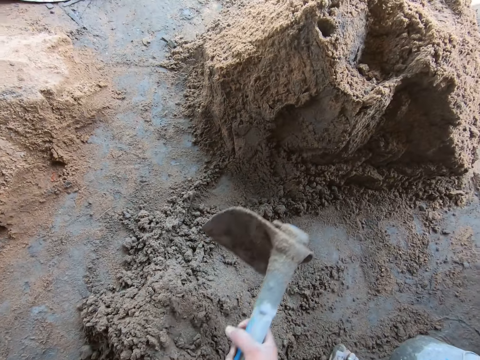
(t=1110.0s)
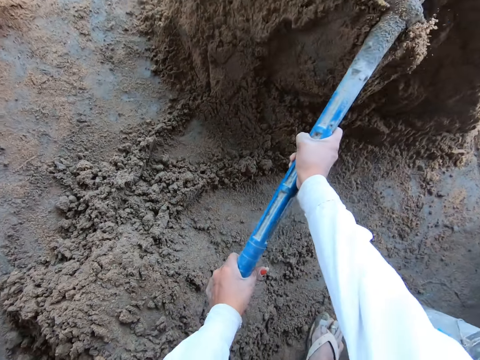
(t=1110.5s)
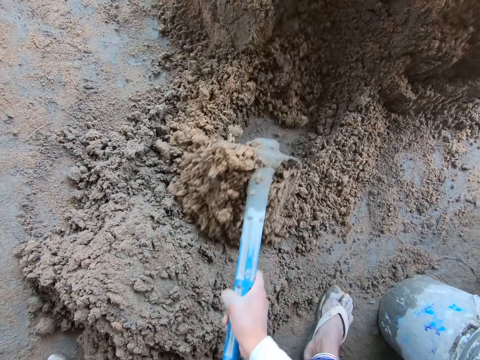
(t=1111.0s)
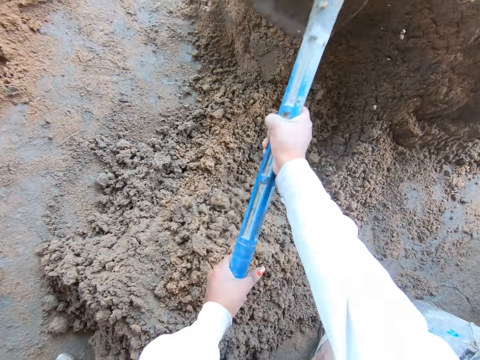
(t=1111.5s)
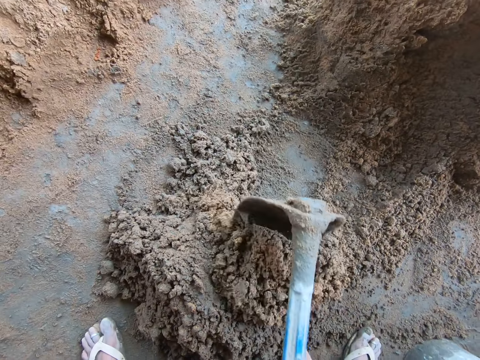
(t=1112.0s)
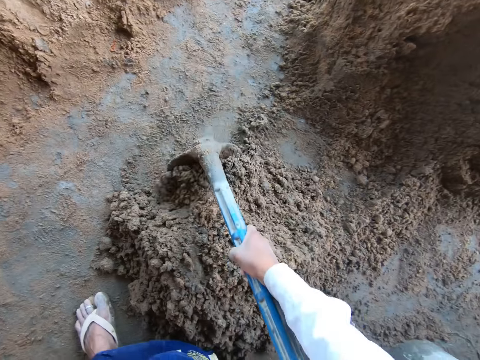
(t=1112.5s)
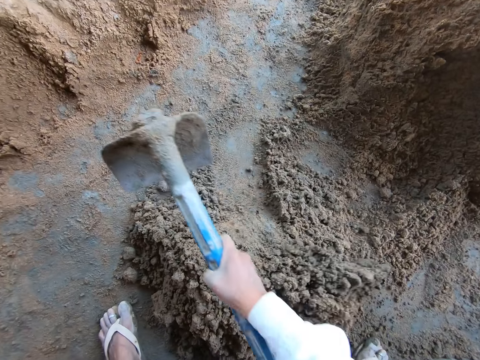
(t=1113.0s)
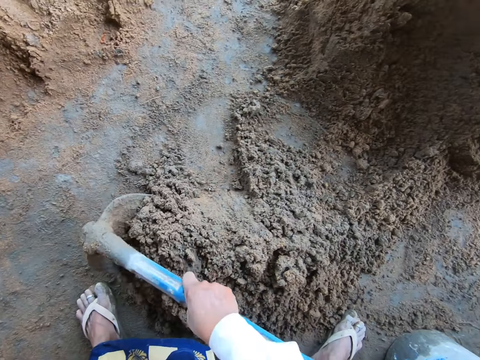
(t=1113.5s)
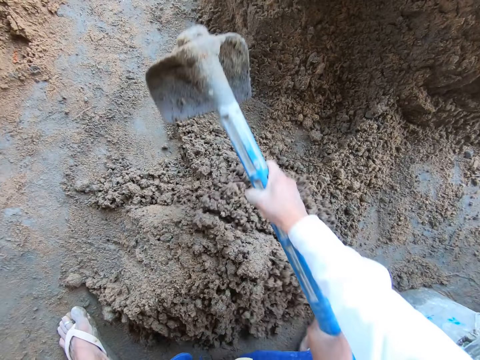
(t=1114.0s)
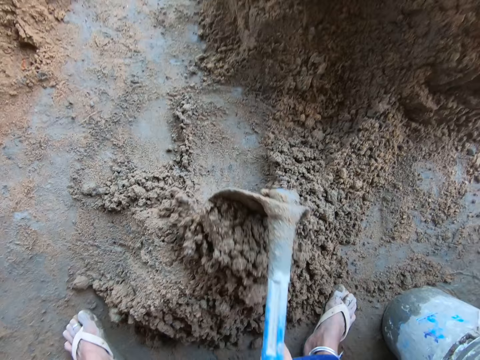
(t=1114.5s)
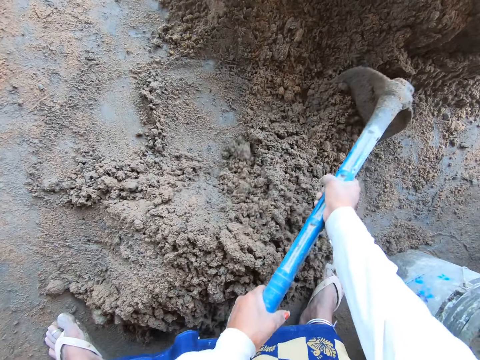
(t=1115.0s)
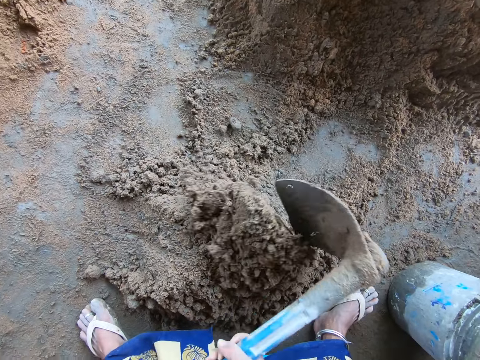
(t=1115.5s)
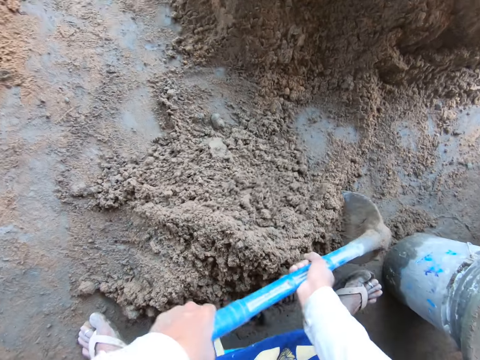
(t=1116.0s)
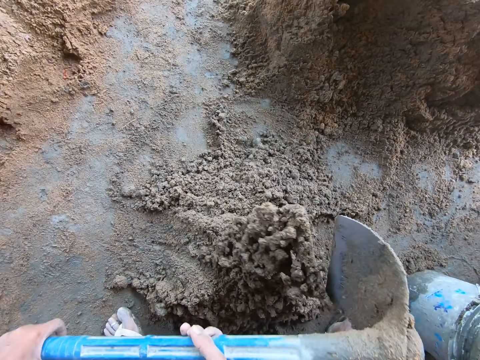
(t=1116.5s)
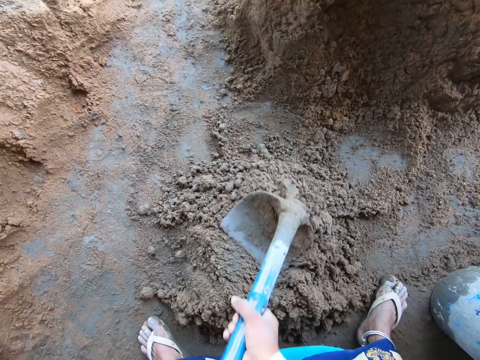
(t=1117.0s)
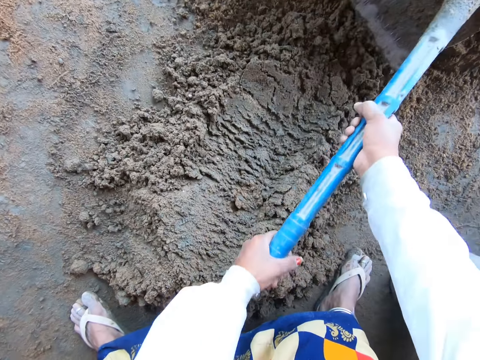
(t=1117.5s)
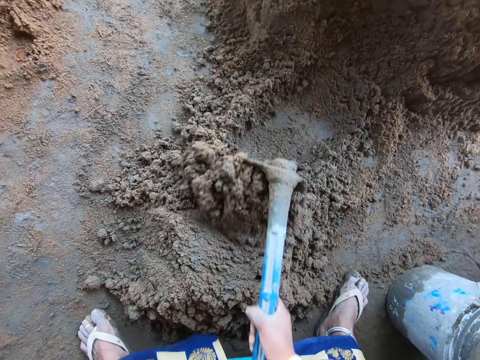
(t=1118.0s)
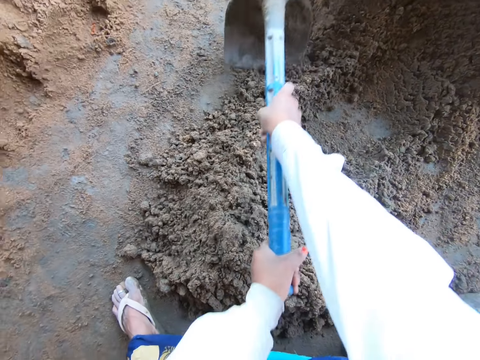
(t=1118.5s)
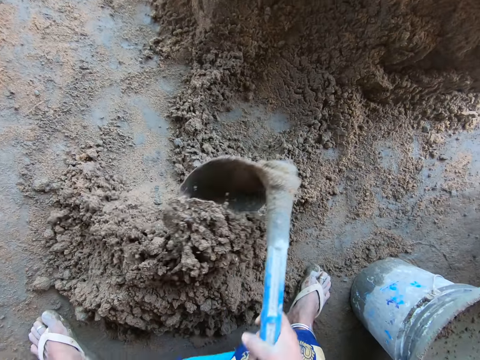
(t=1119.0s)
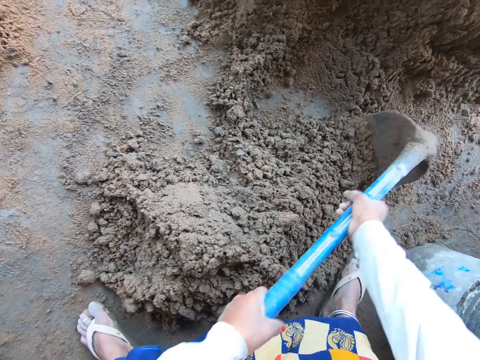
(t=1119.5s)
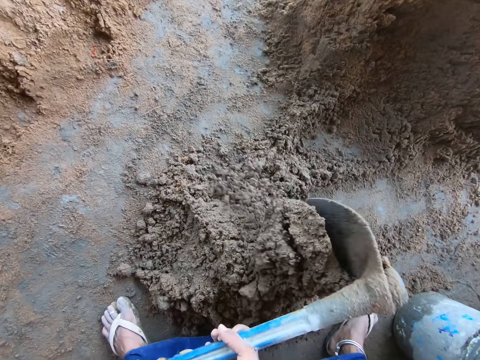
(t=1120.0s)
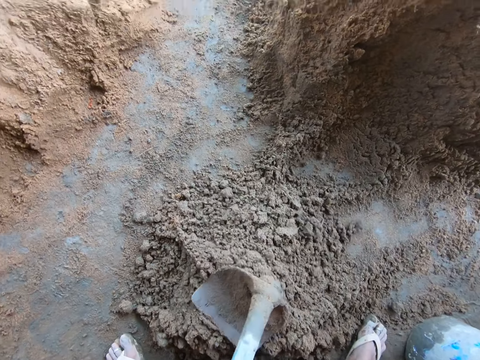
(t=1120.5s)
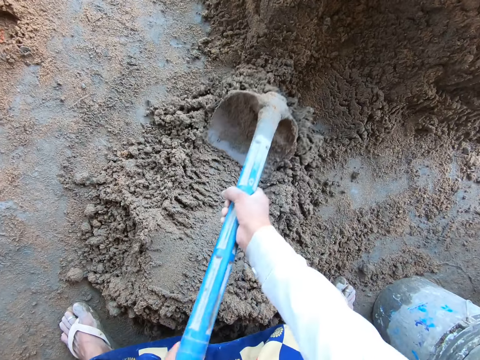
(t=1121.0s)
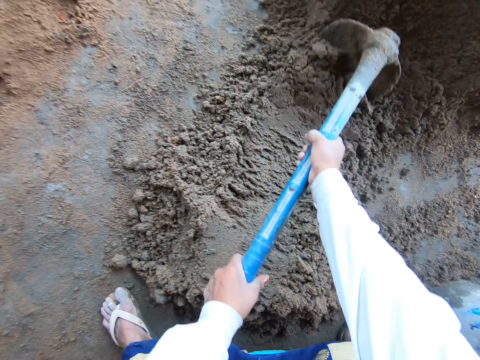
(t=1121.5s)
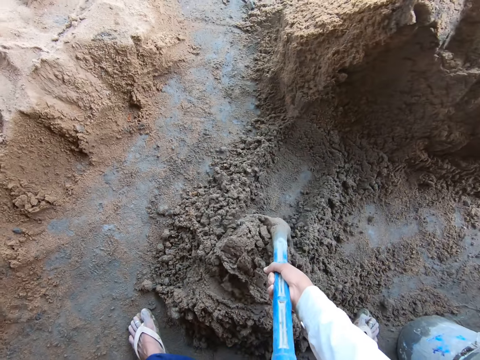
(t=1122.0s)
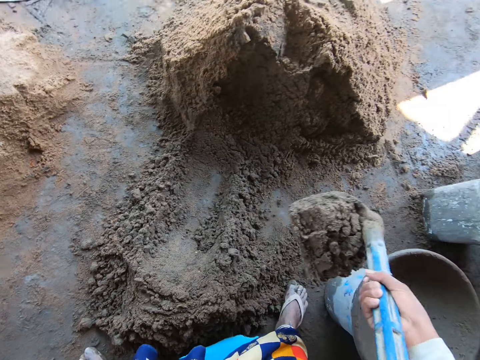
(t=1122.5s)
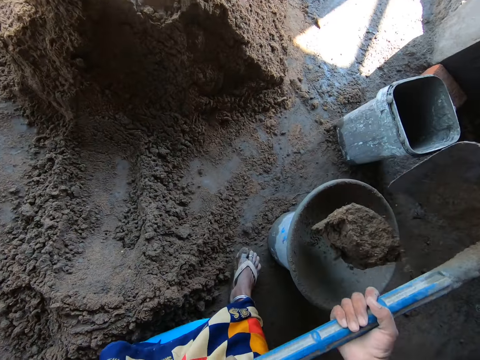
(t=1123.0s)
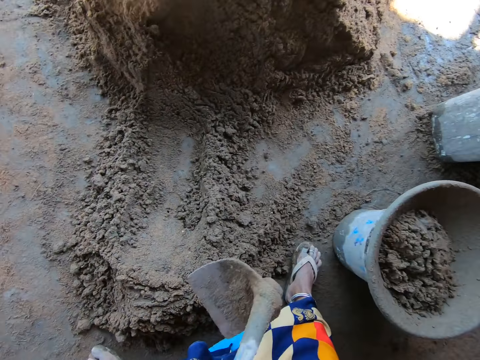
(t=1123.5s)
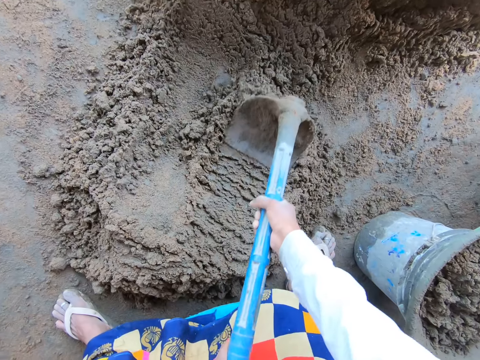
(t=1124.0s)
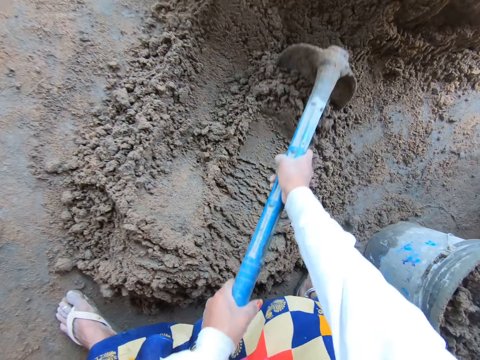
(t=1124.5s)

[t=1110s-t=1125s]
The camera wearer packs sand from a heap of sand on the ground with the hoe in her hands. She mixes sand with the hoe. She mixes the sand and cement on the ground with the hoe in her hand. She packs the mixture of sand and cement from the ground with the hoe in her hands. She pours the mixture of sand and cement on the hoe in her hand into the mortar pan on the bucket.

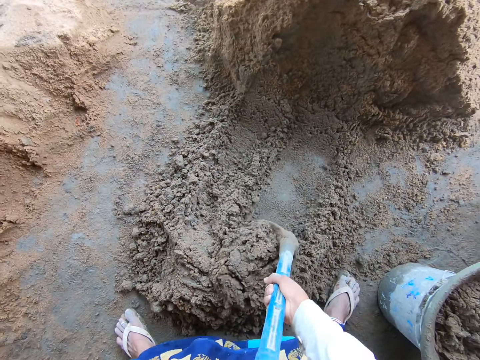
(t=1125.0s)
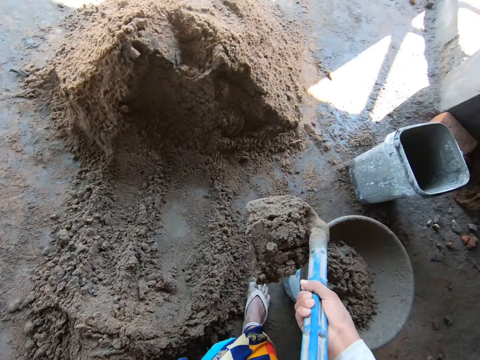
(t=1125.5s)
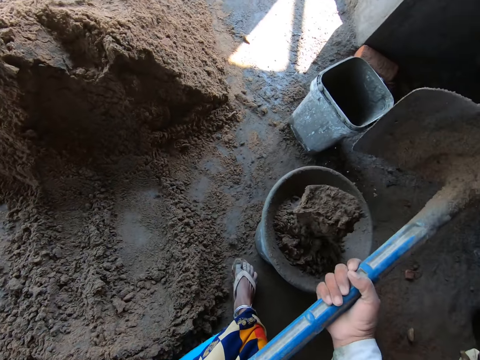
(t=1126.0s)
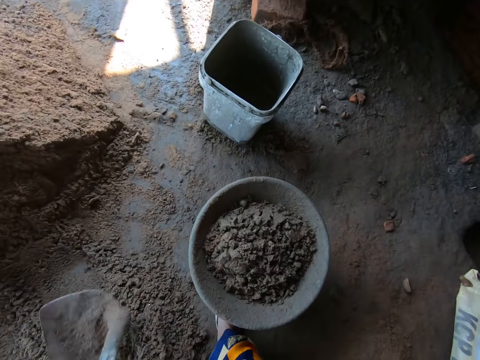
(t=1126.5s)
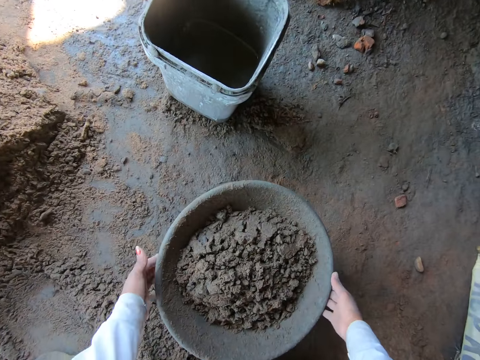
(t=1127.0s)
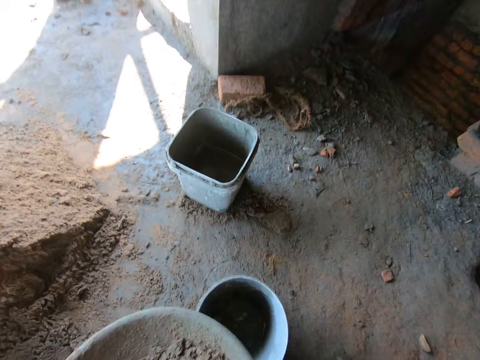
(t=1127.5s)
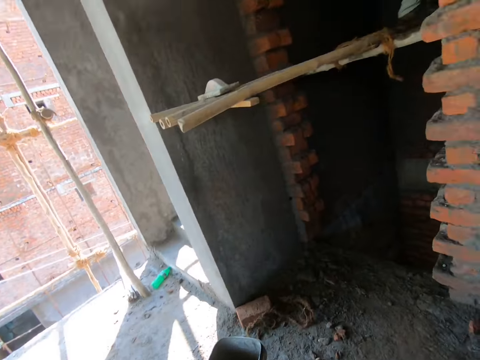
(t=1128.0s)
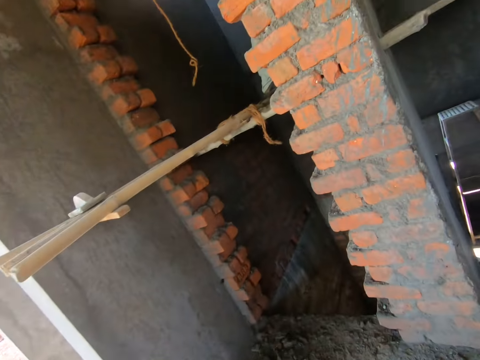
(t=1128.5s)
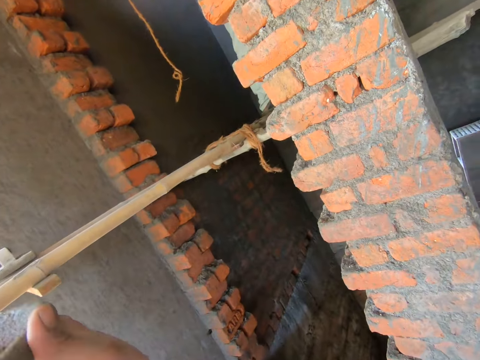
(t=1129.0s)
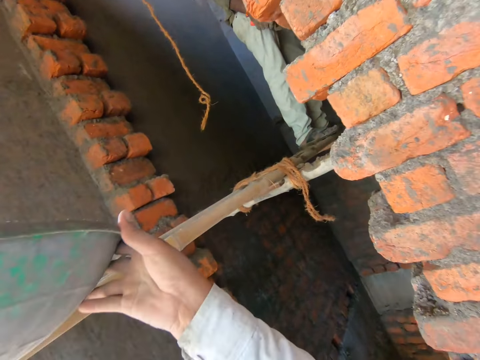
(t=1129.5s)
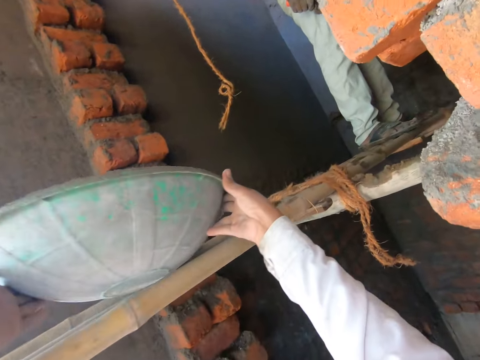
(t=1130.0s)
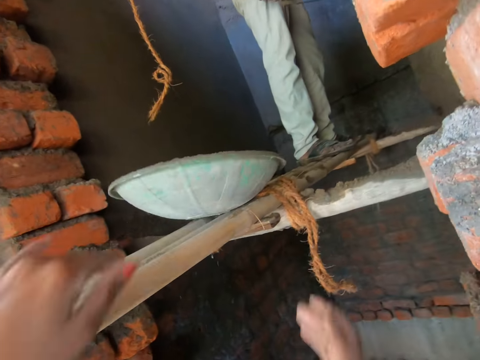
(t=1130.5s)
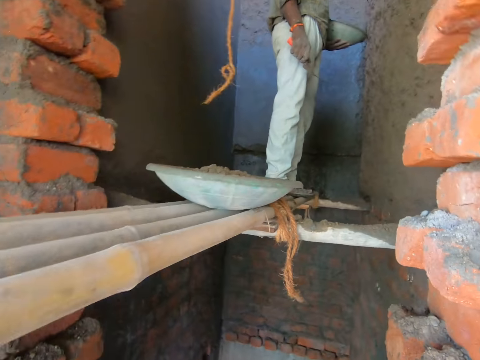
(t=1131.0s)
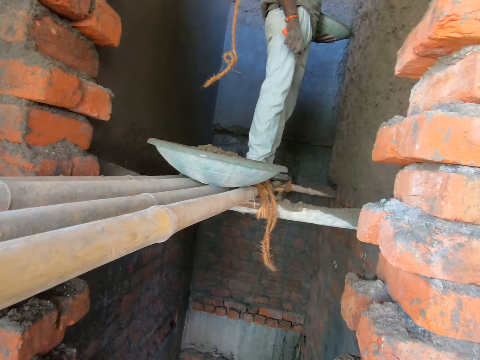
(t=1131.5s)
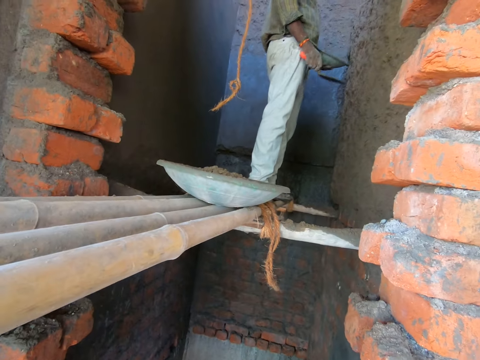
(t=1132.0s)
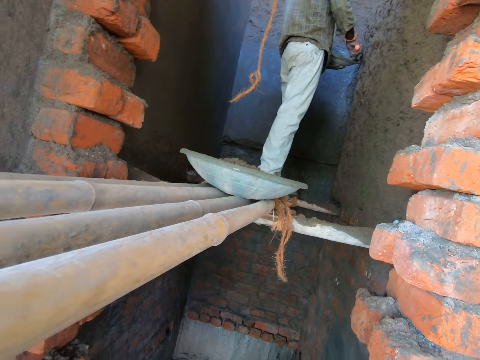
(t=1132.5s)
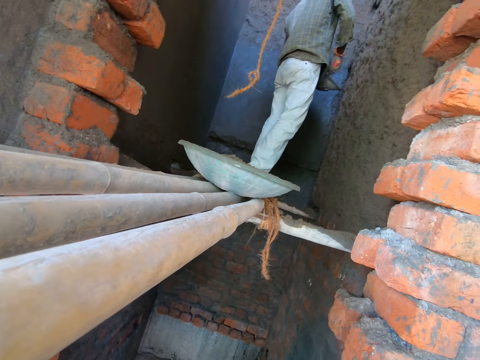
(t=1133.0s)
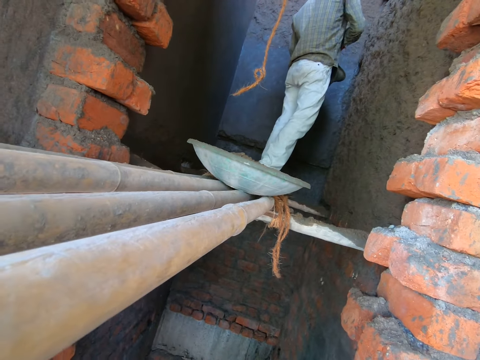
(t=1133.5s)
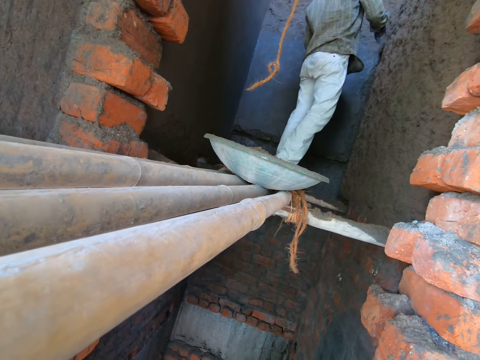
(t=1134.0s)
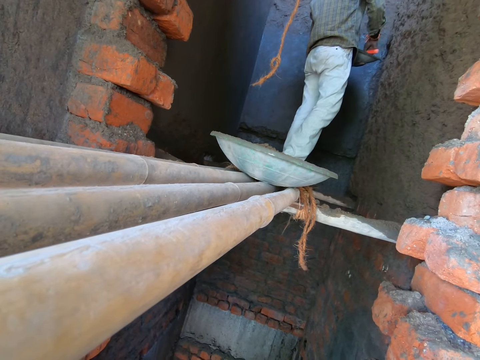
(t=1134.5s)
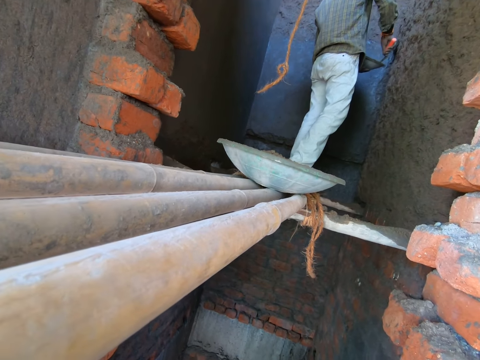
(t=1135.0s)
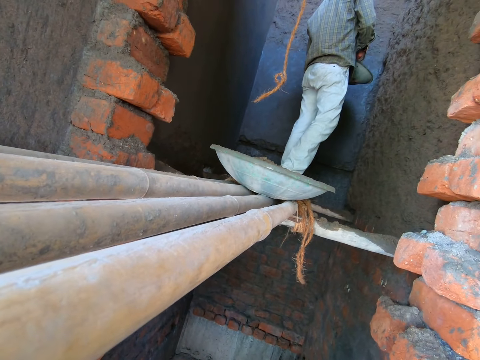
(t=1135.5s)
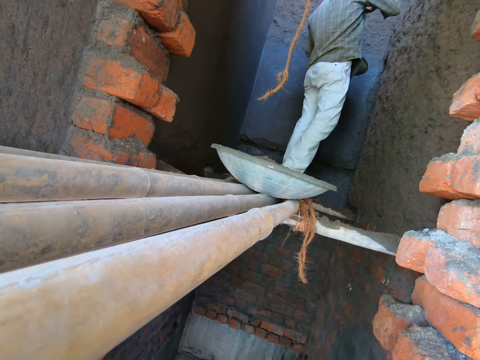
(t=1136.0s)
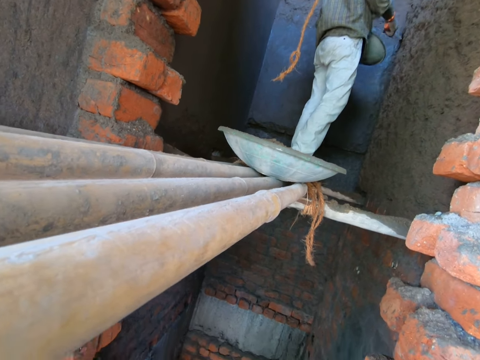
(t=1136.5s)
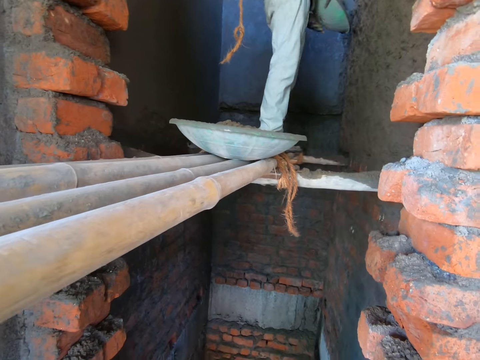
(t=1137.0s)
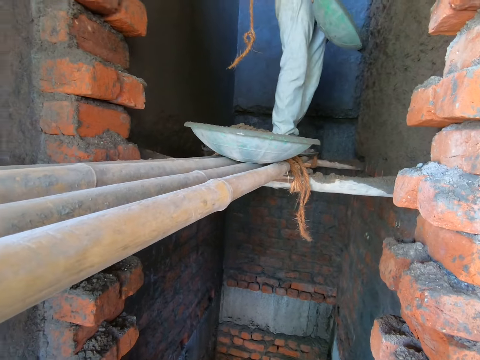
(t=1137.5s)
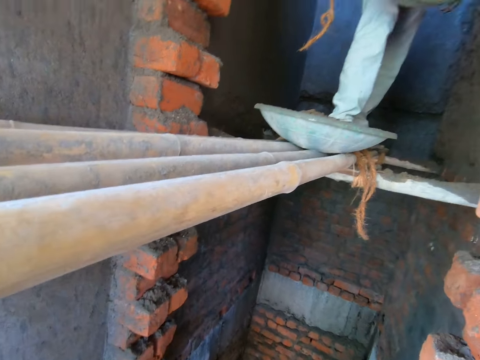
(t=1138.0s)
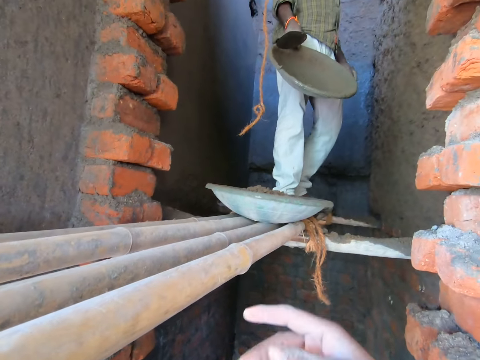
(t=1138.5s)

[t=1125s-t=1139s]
The camera wearer packs the mixture of sand and cement from the ground with the hoe in her hands. She pours the mixture of sand and cement on the hoe in her hand into the mortar pan on the bucket. She carries the mortar pan from the plastic bucket with her hands. She drops the mortar pan in her hands on the bamboo scaffolding. She holds the mortar pan in her left hand and the trowel in her right hand. She communicates to the man. The man scoops the cement mortar from the mortar pan with the trowel in his right hand. The man applies cement mortar on the wall with the trowel in his right hand. The man scoops the cement mortar from the mortar pan with the trowel in his right hand. The man applies cement mortar on the wall with the trowel in his right hand. The man passes the mortar pan to his right hand.
